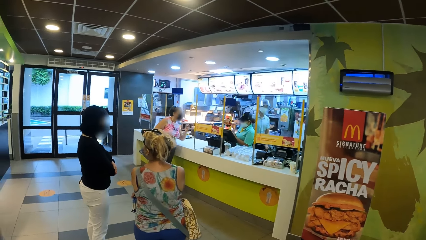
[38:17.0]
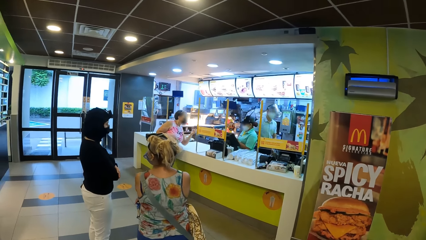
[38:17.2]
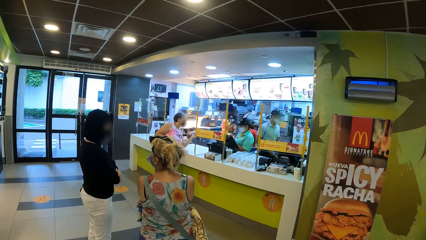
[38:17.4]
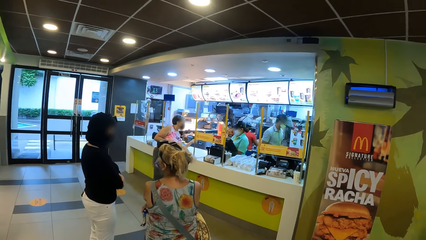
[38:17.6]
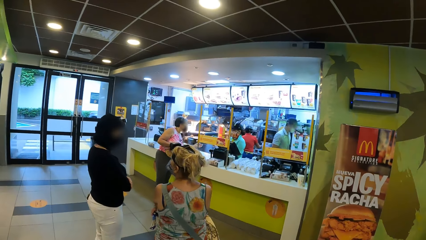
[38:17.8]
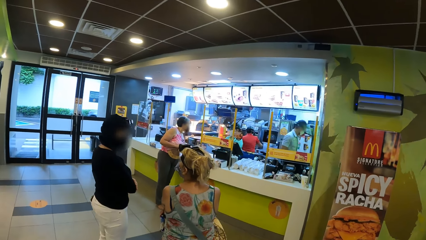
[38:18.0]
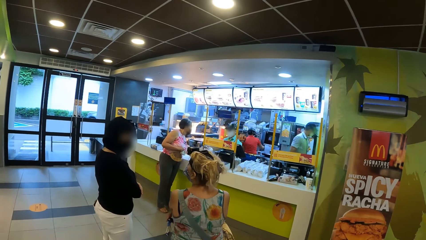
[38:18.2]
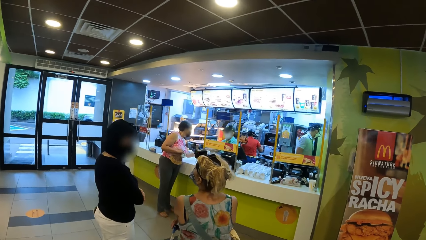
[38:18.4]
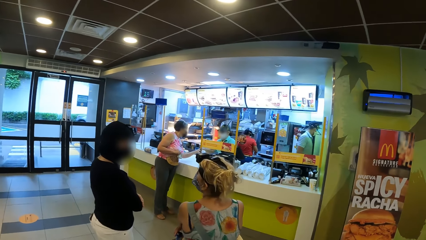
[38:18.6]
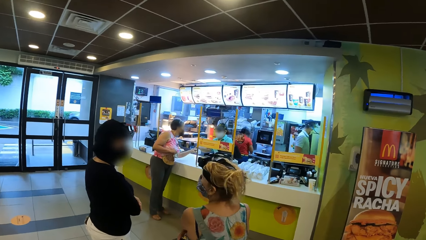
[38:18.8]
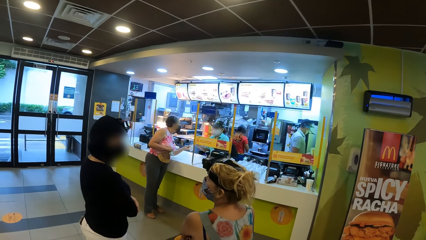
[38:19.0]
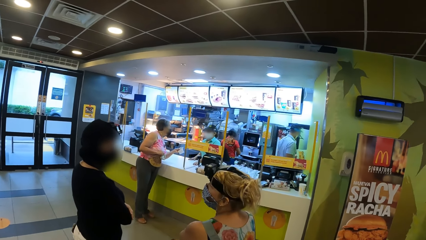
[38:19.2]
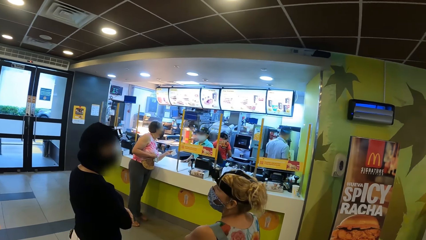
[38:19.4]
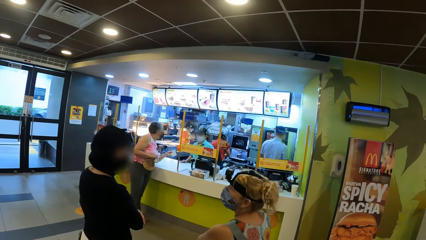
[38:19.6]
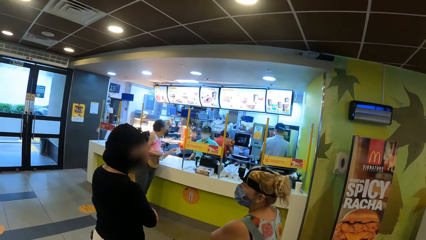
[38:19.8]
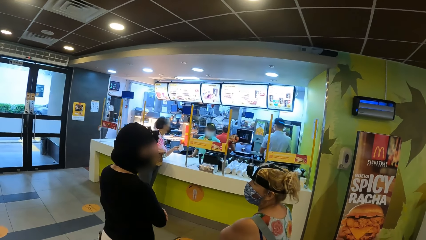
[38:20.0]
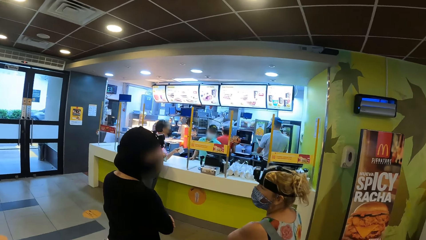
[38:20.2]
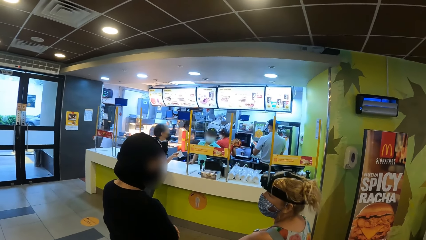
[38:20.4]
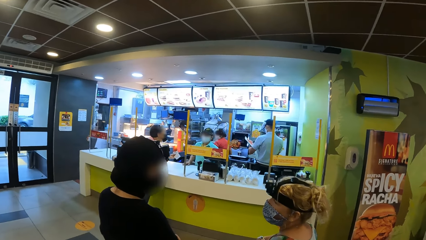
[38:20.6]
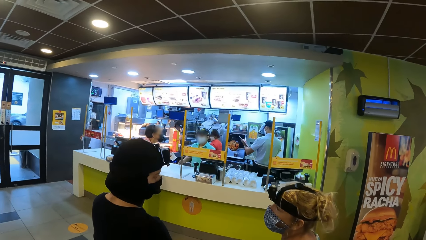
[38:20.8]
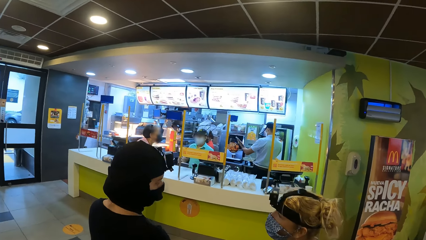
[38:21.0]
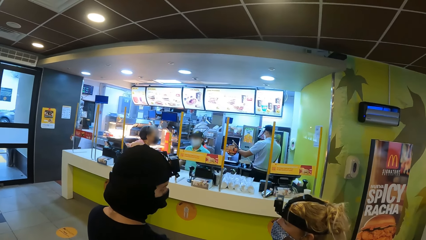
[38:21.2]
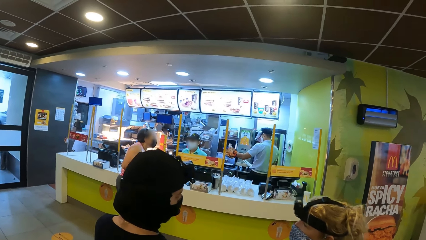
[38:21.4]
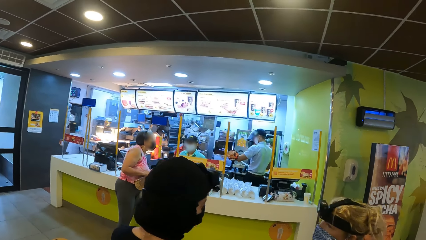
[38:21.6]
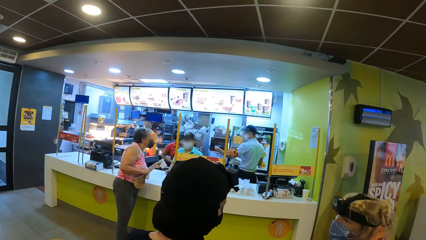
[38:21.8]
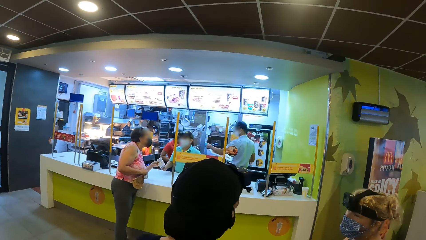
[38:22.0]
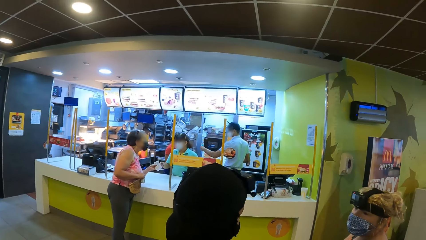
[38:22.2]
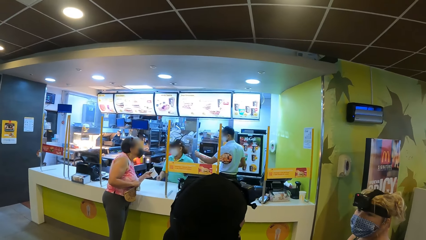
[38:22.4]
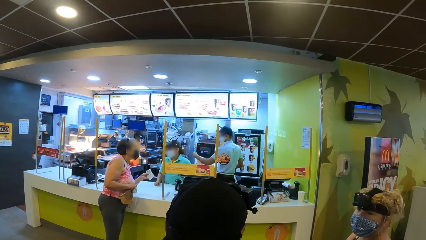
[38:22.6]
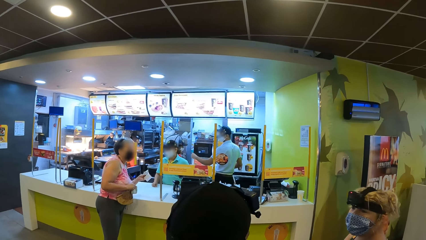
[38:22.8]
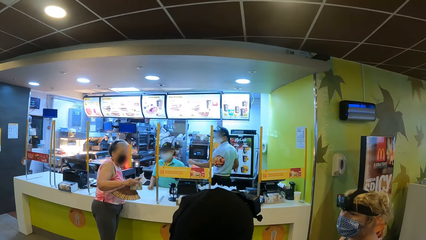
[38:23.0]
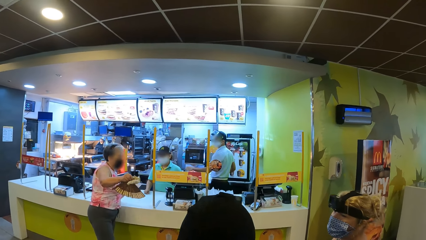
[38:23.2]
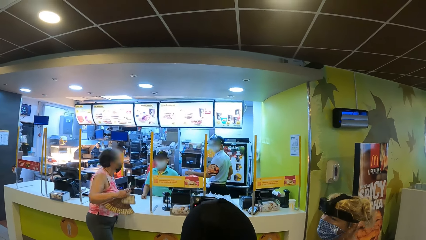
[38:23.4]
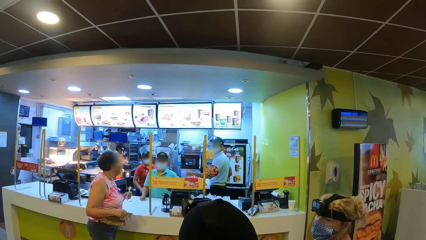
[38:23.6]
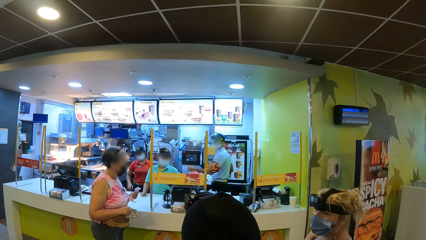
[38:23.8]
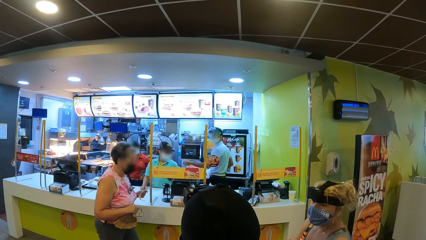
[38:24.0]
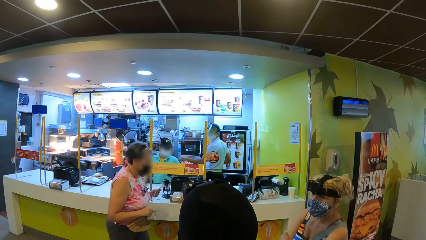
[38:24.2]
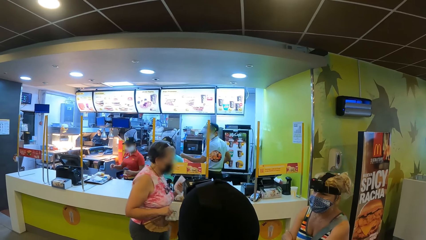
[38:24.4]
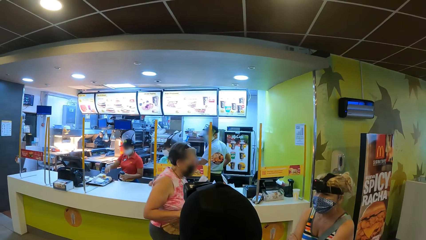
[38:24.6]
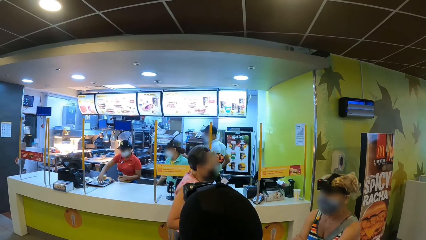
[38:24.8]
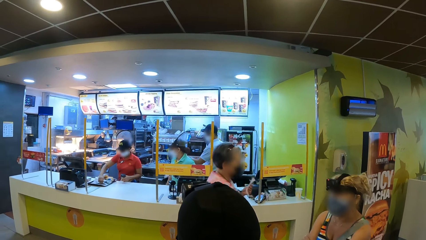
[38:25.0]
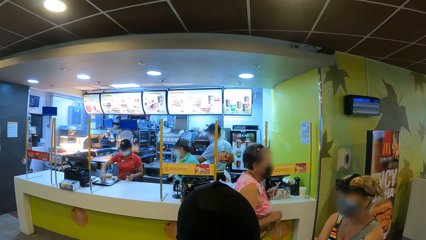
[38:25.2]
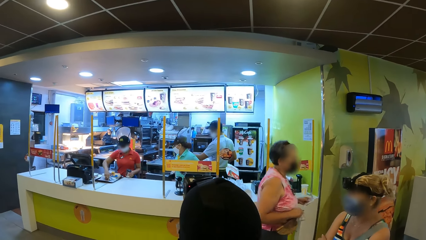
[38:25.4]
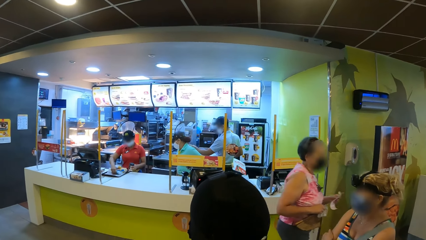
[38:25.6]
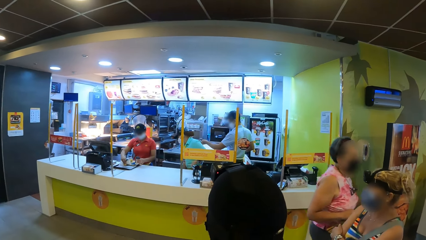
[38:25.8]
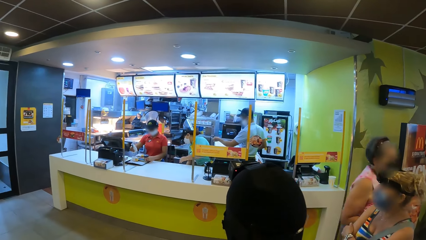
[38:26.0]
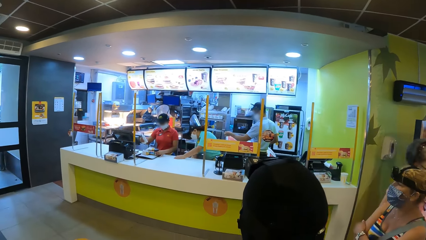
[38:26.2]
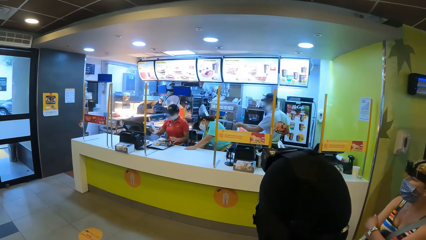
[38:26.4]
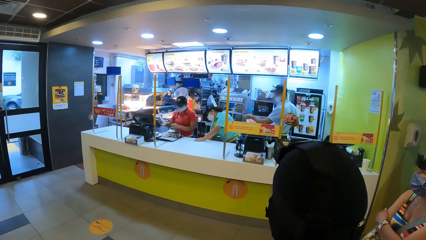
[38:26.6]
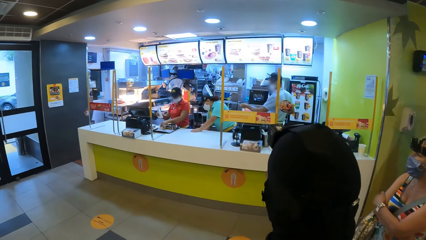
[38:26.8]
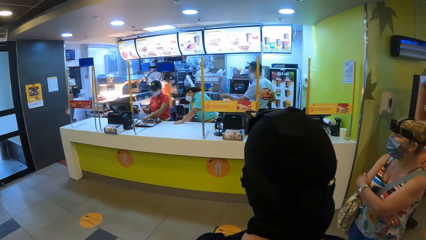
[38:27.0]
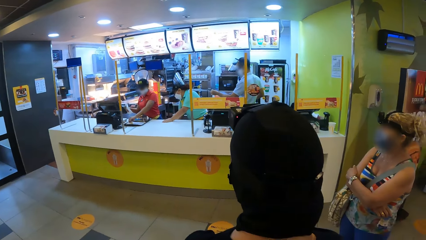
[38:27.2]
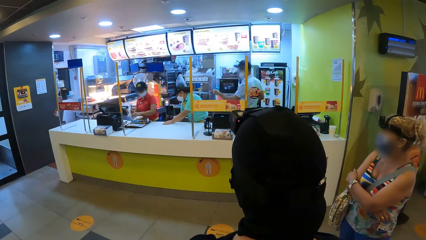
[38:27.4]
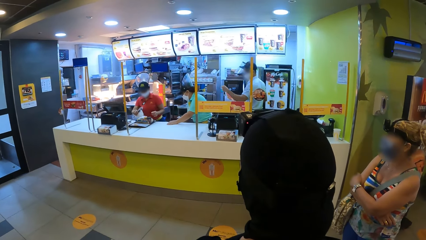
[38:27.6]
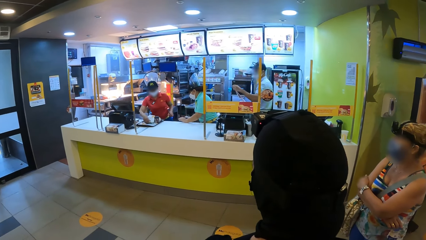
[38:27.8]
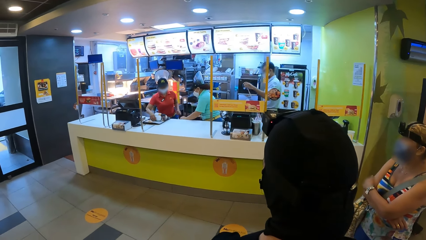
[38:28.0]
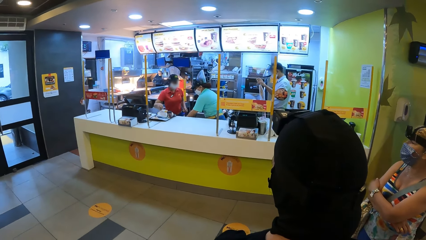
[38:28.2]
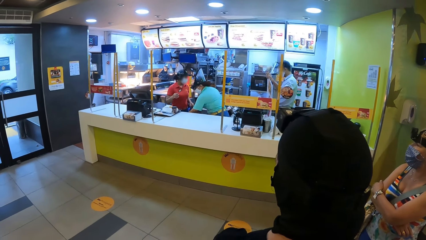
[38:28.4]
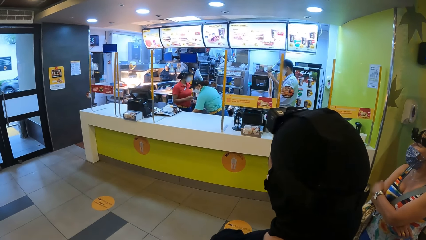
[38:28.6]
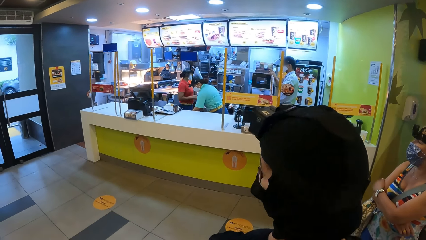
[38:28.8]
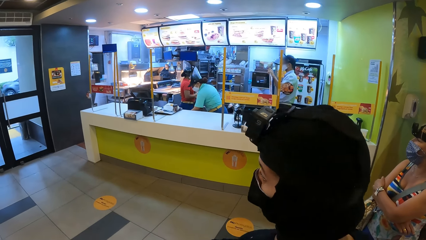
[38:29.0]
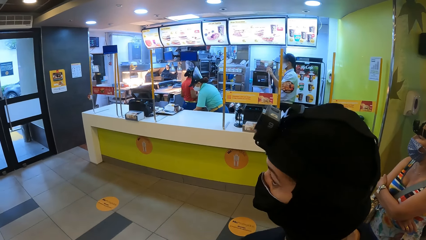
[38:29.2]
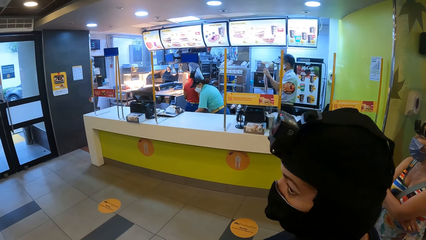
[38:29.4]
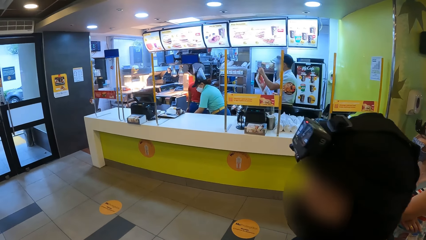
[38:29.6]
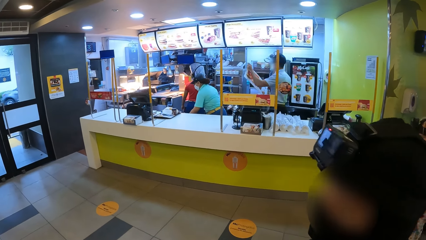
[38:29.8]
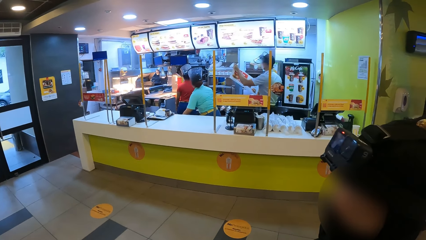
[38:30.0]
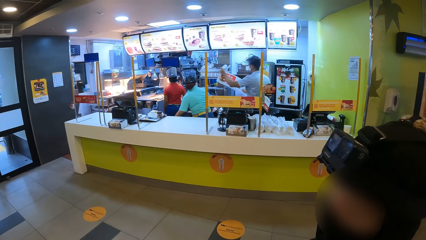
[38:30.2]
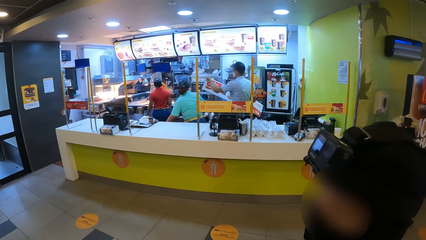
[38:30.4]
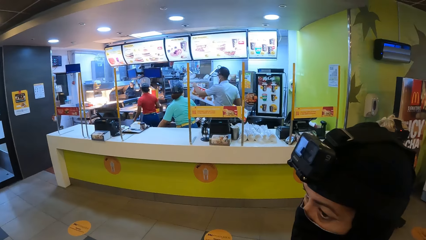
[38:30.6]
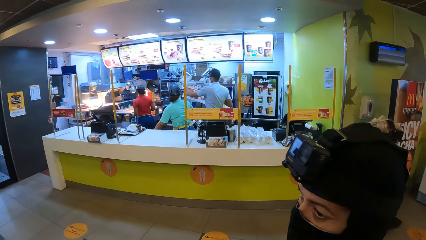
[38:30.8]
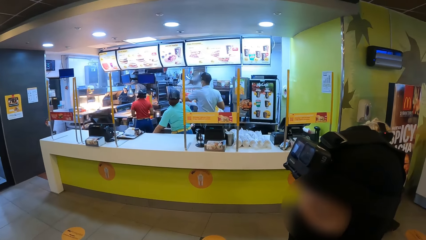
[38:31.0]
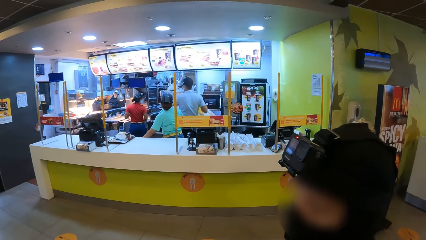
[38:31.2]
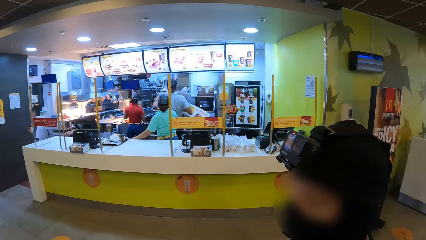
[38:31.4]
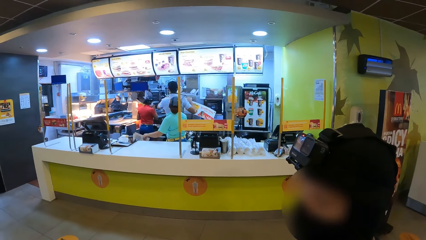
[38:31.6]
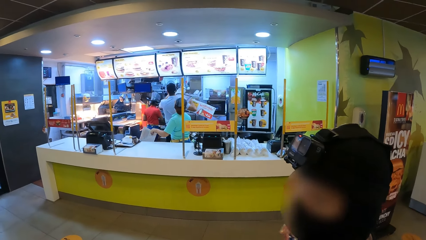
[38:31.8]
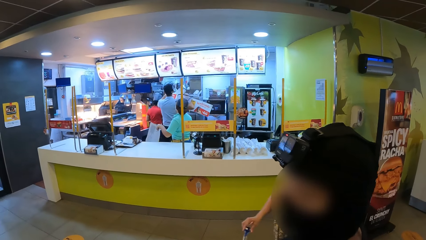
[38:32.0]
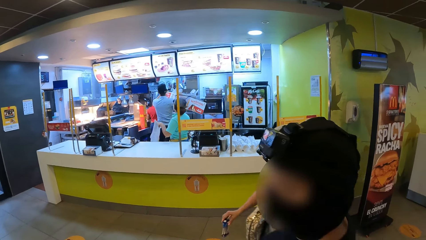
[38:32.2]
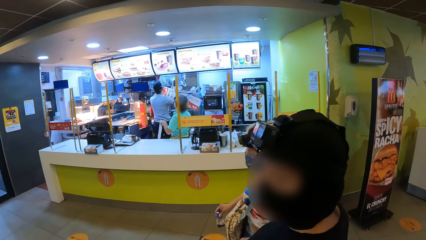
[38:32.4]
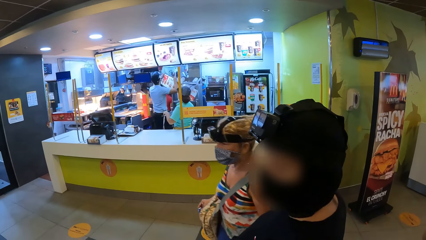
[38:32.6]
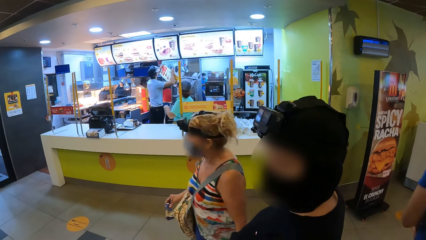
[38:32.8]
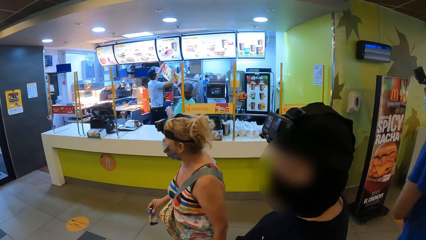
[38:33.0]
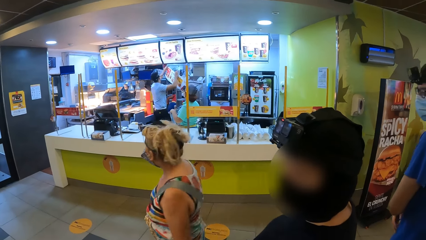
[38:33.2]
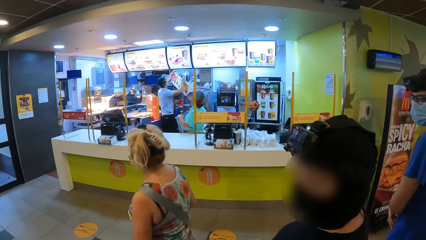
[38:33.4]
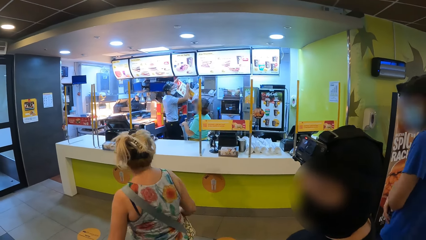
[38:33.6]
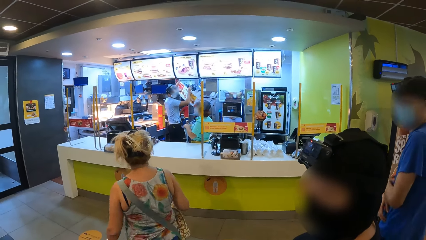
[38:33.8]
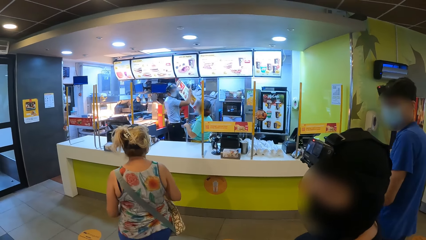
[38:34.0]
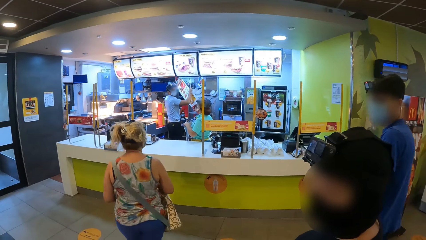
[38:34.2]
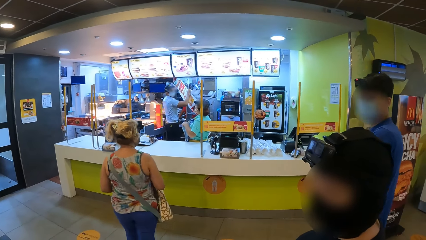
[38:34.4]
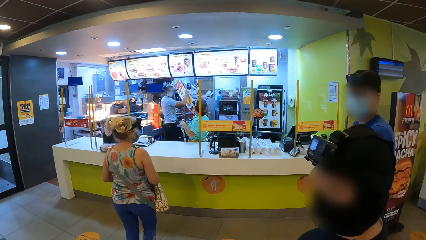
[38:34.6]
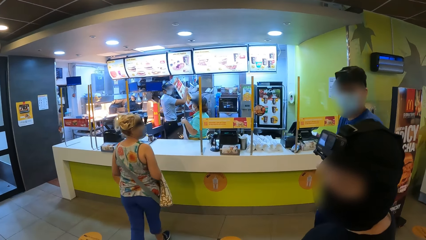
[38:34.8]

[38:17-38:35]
The camera wearer looks at a woman and another woman. They look at the ordering counter. A woman moves. The camera wearer stands. They look around. Another woman interacts with the camera wearer. The camera wearer looks at the first woman. The woman who moved walks.
